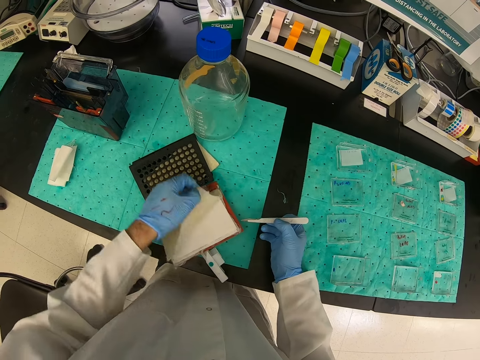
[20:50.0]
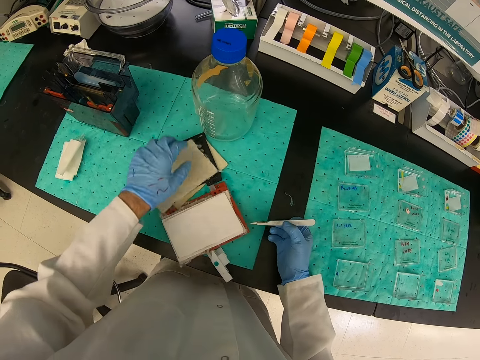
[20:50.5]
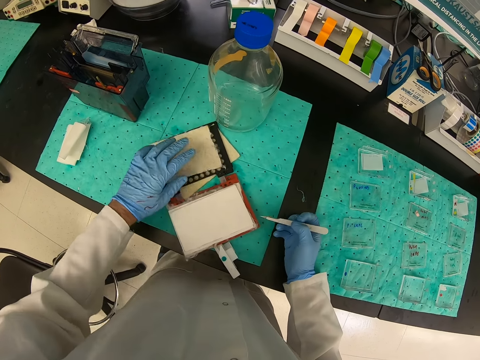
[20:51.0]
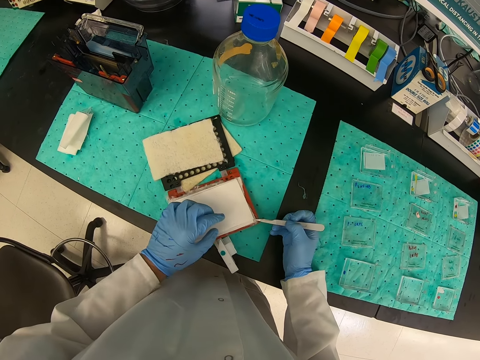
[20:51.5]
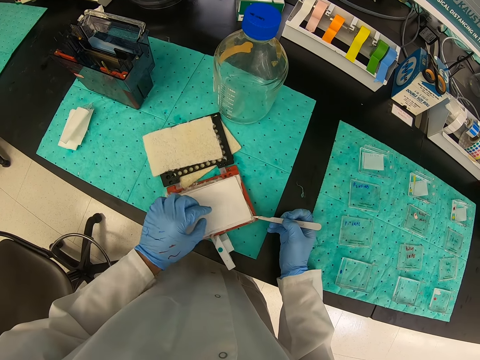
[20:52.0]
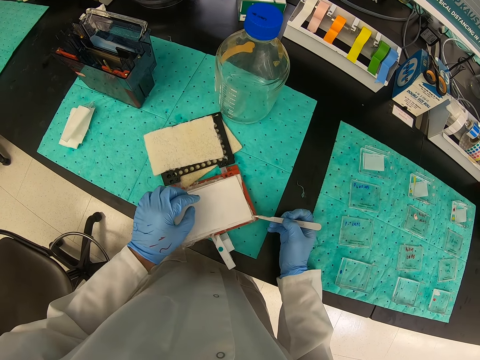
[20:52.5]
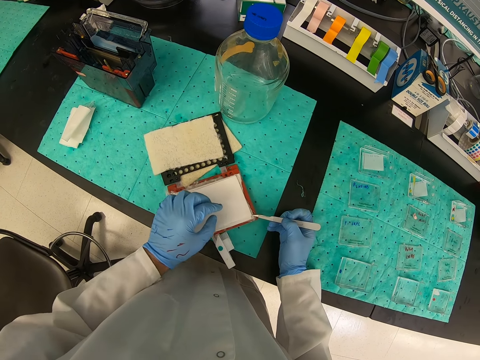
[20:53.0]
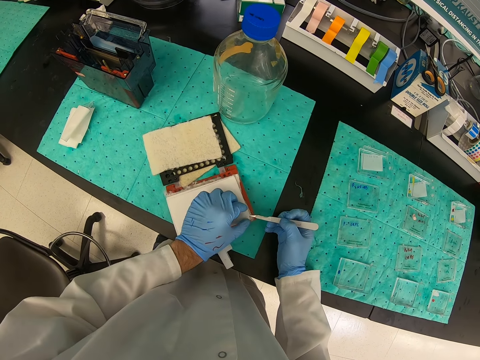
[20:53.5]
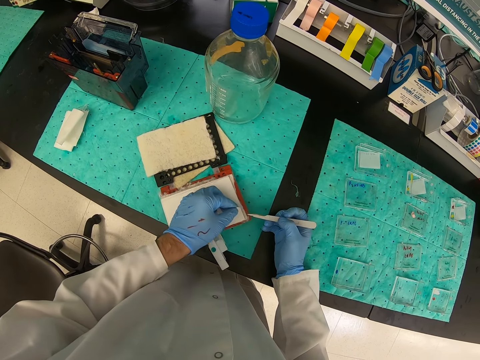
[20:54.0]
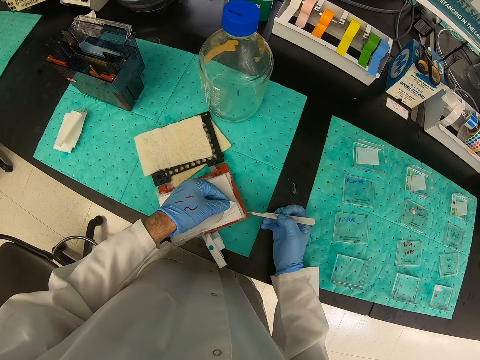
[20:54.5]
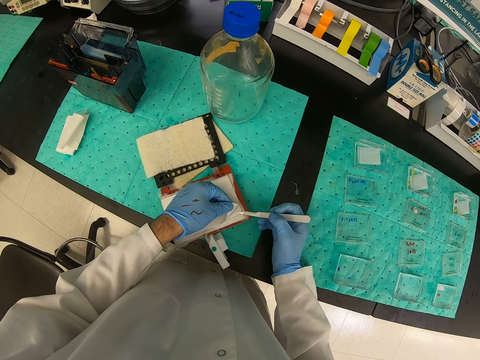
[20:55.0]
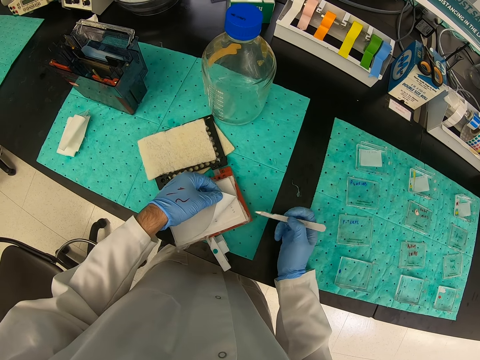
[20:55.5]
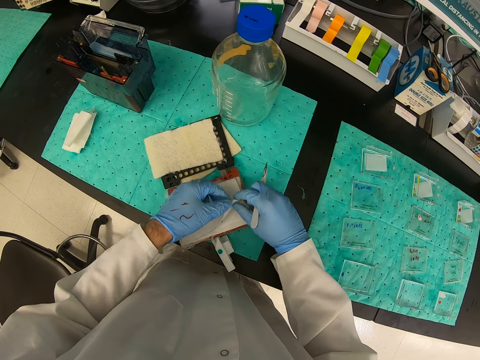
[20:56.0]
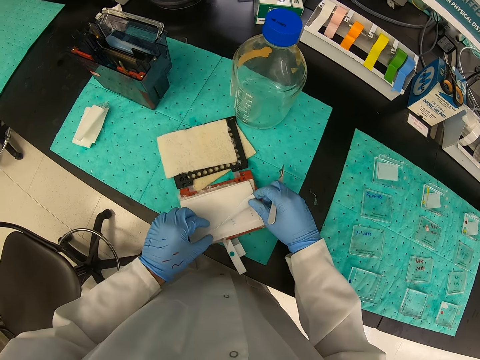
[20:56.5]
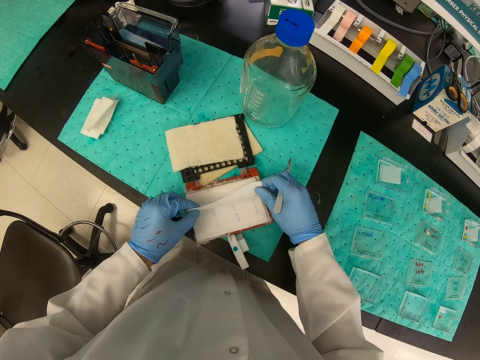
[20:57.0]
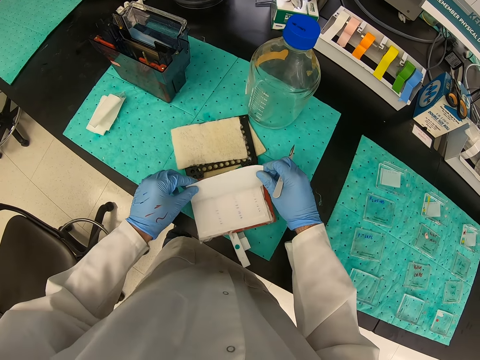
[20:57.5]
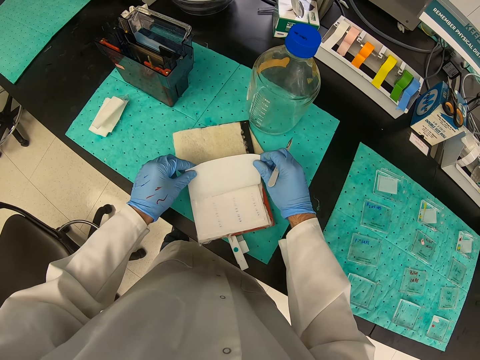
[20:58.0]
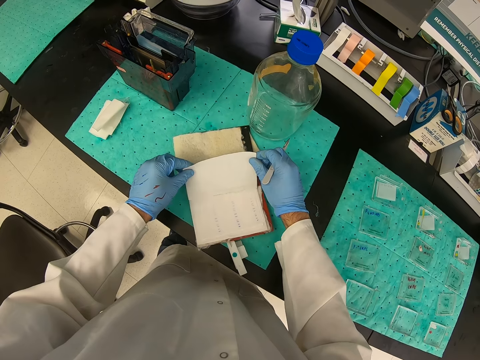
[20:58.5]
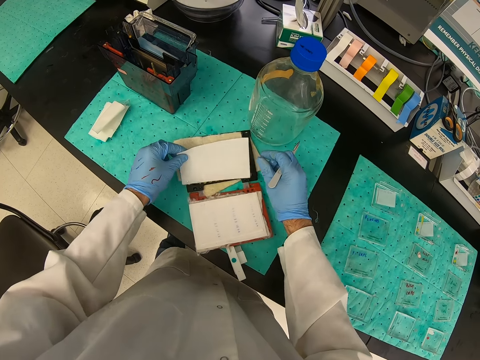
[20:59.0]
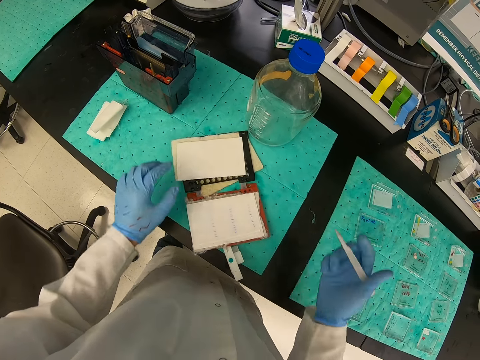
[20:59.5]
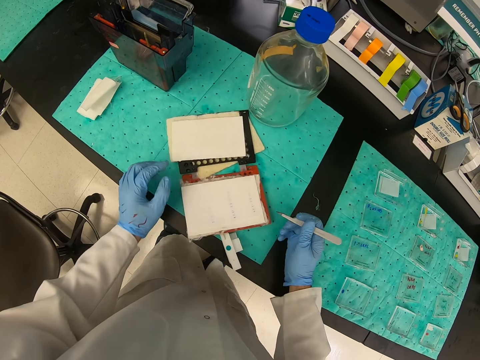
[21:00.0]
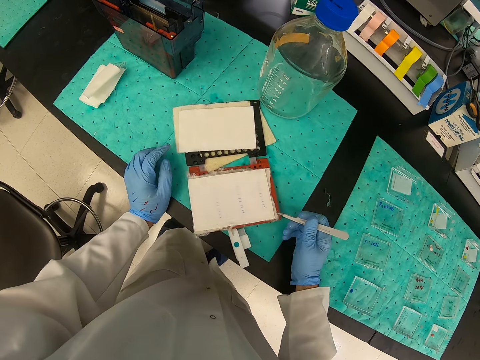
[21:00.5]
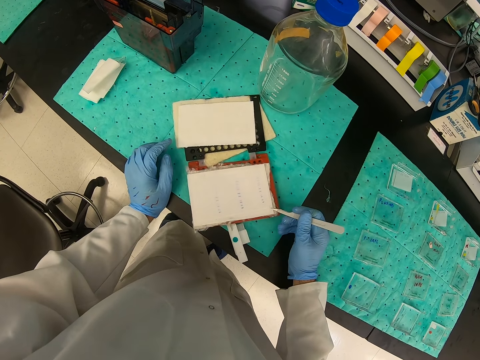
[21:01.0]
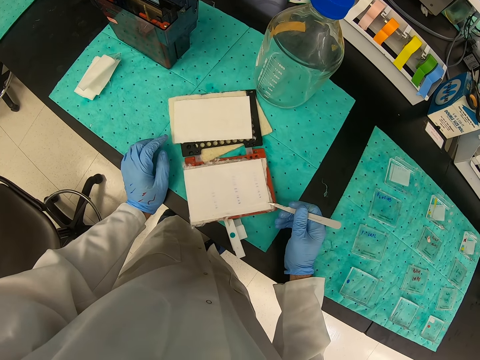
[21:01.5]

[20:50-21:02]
The camera wearer opens a page of the book. They open a page of the book again.

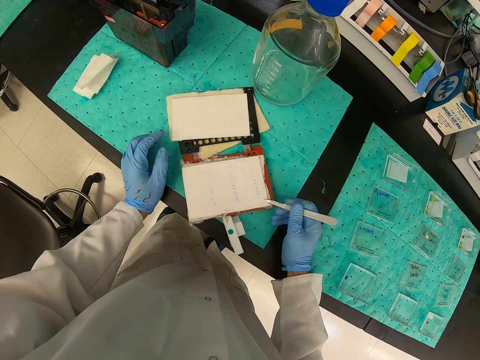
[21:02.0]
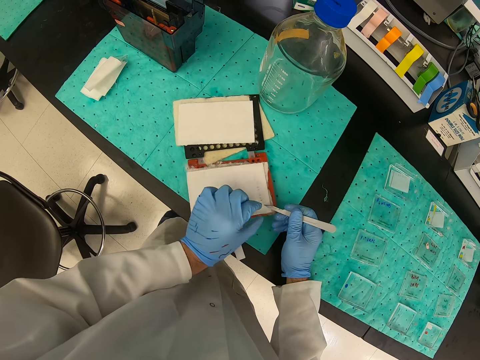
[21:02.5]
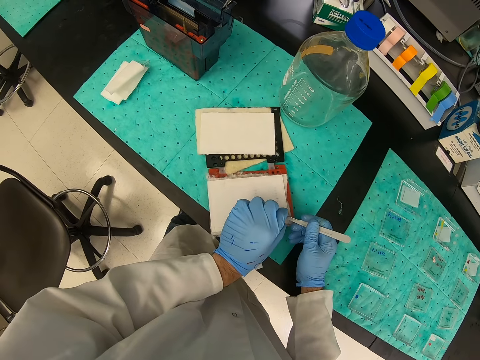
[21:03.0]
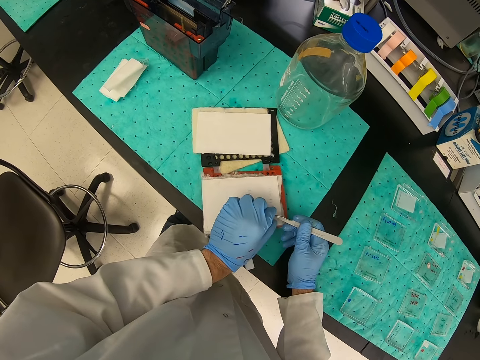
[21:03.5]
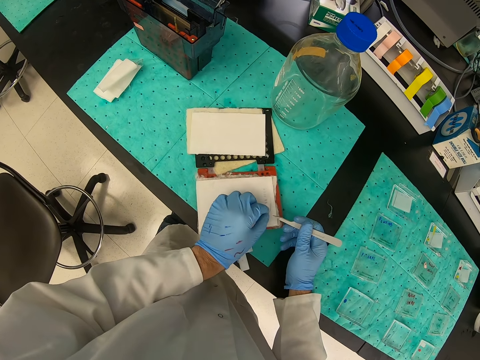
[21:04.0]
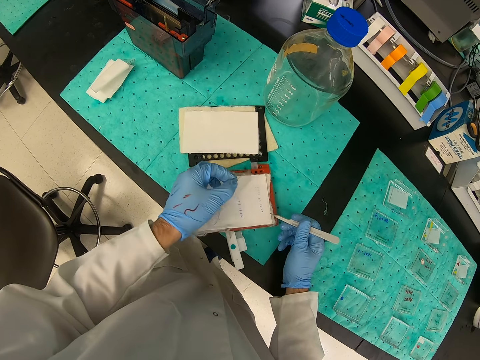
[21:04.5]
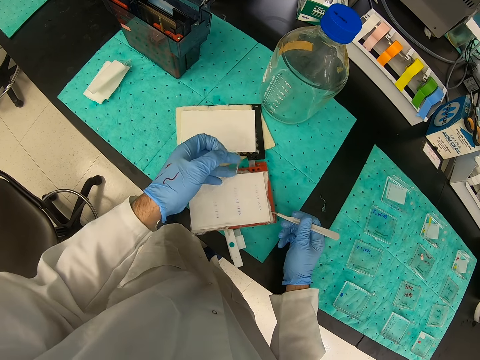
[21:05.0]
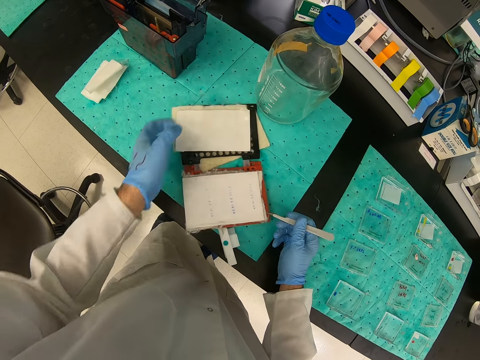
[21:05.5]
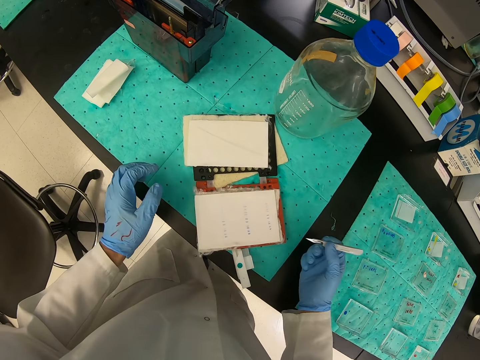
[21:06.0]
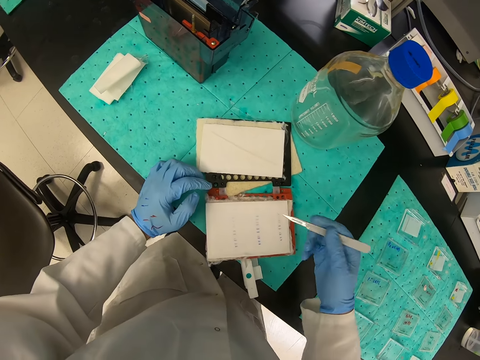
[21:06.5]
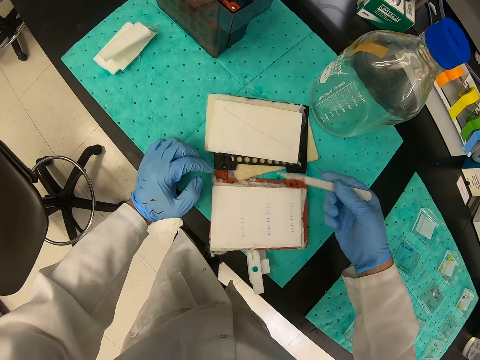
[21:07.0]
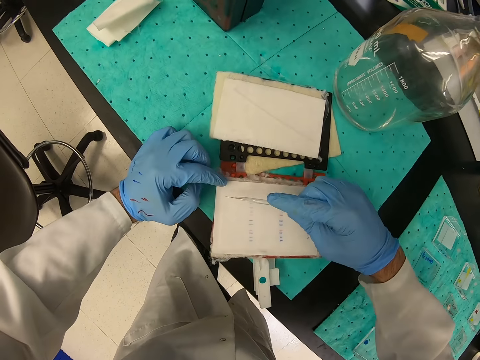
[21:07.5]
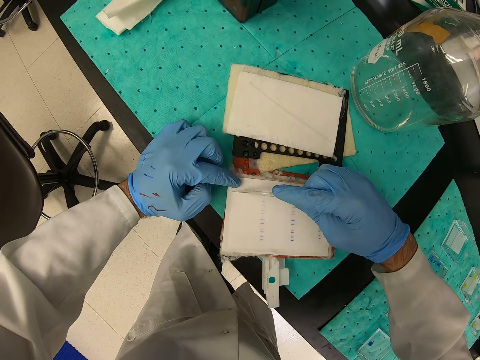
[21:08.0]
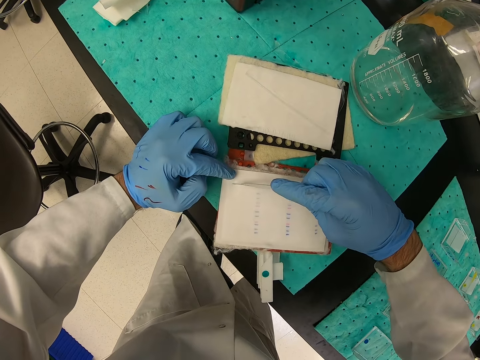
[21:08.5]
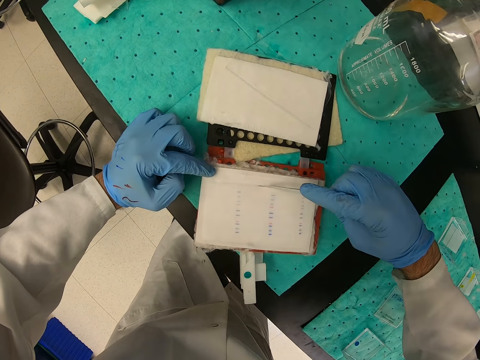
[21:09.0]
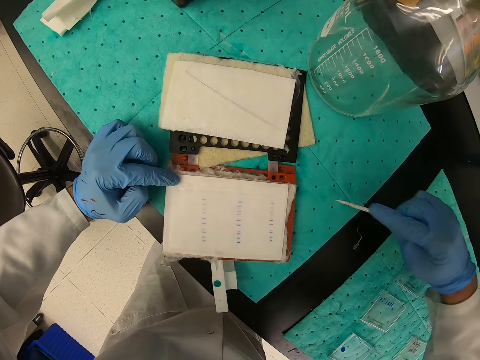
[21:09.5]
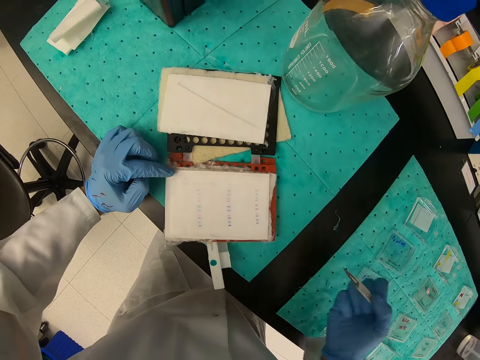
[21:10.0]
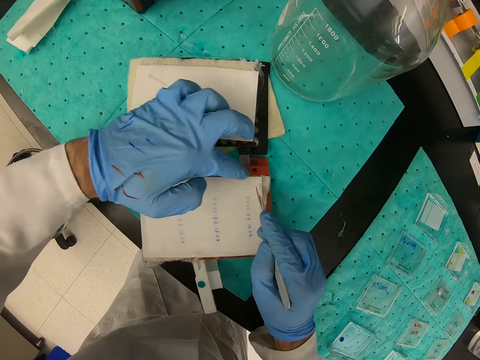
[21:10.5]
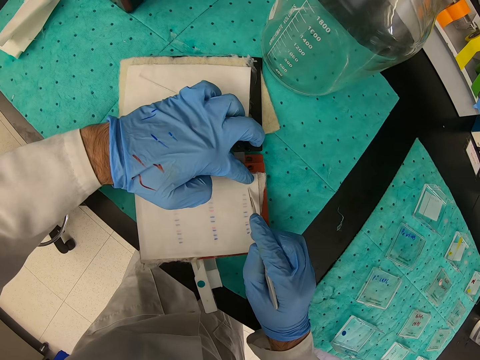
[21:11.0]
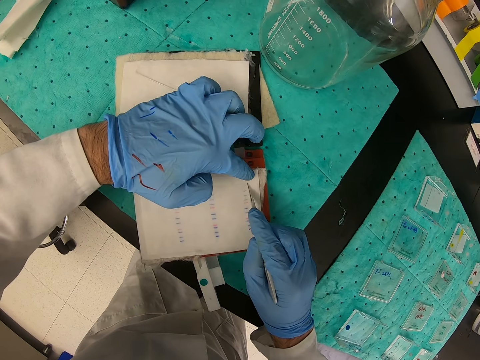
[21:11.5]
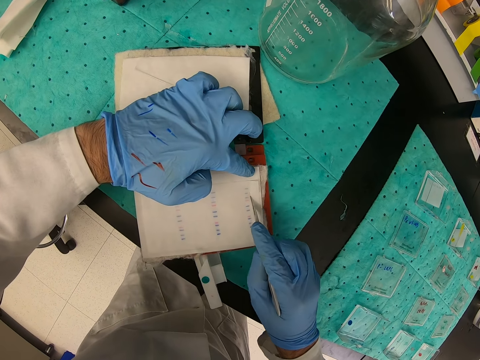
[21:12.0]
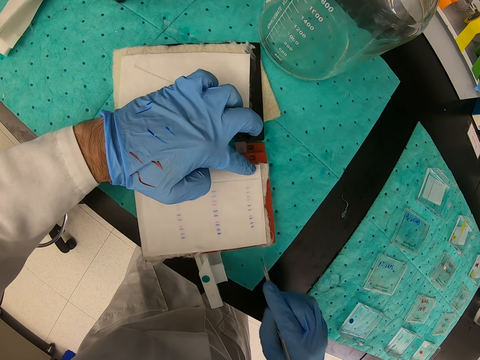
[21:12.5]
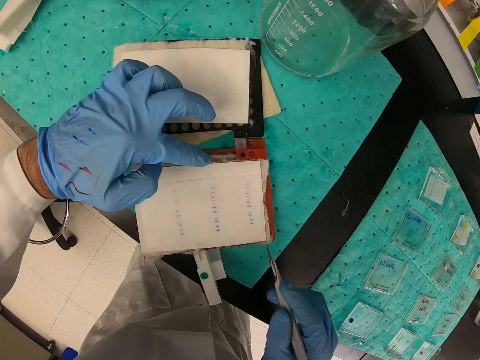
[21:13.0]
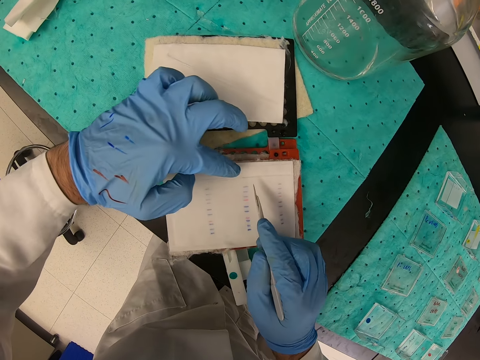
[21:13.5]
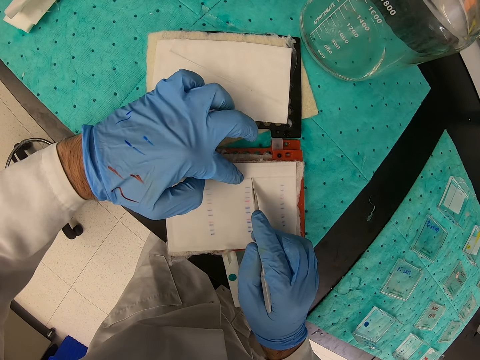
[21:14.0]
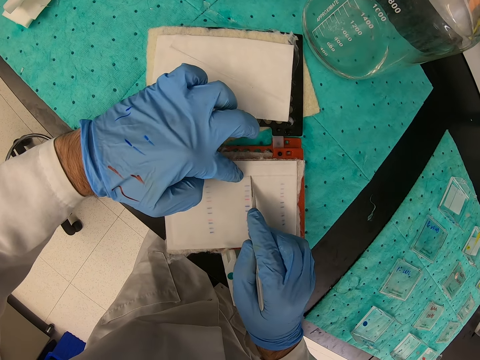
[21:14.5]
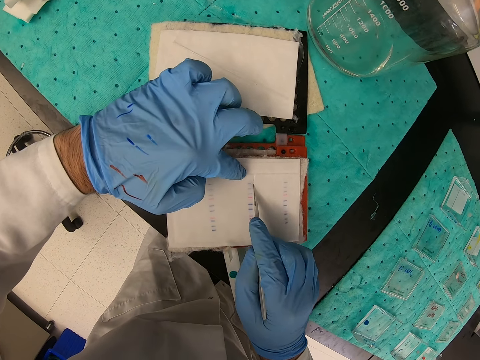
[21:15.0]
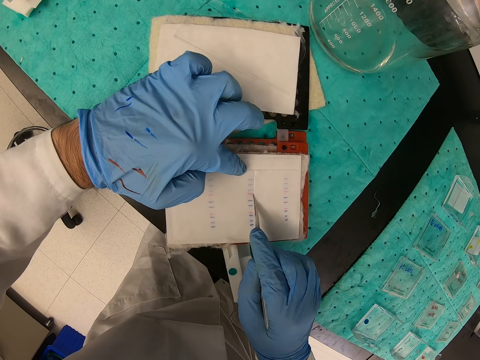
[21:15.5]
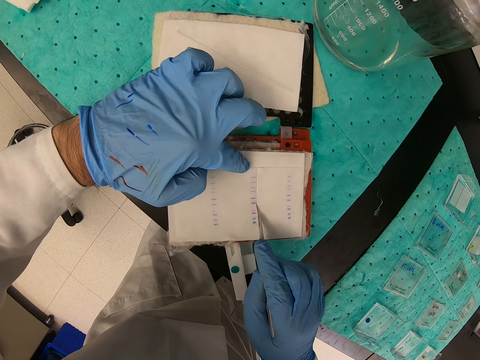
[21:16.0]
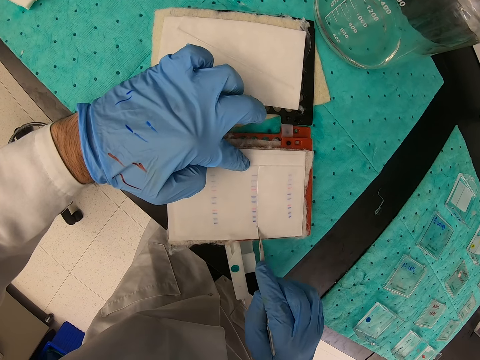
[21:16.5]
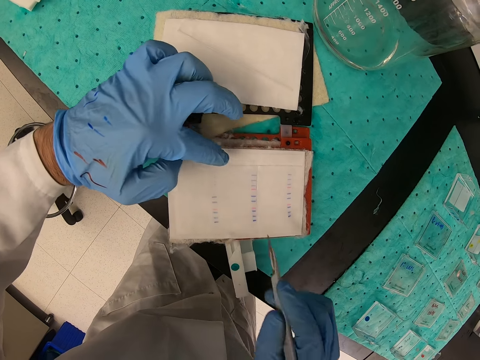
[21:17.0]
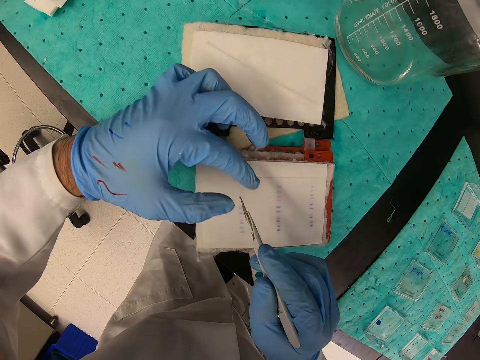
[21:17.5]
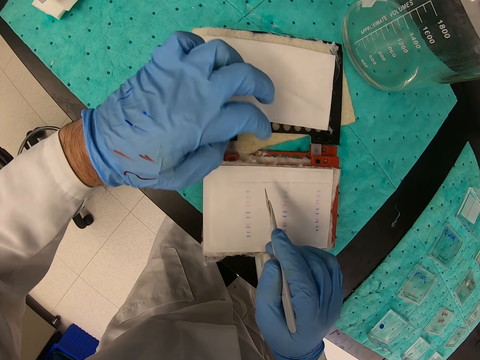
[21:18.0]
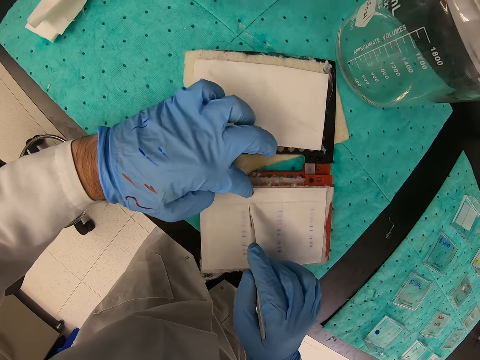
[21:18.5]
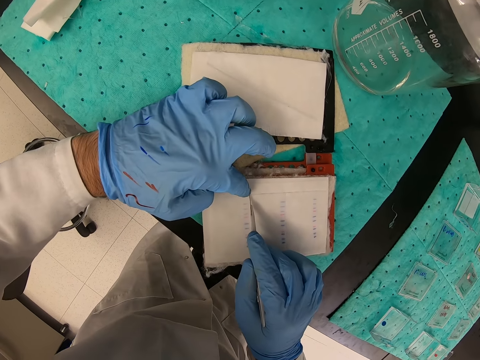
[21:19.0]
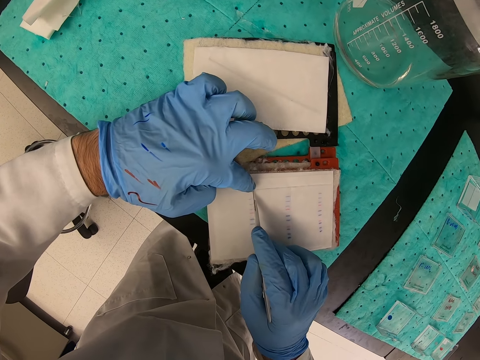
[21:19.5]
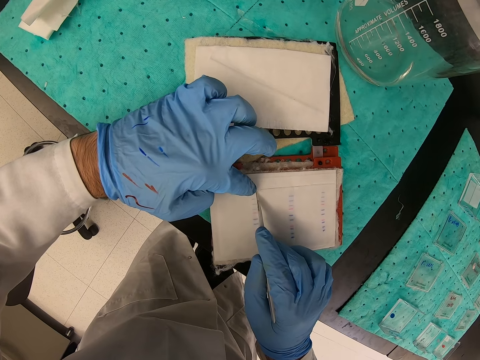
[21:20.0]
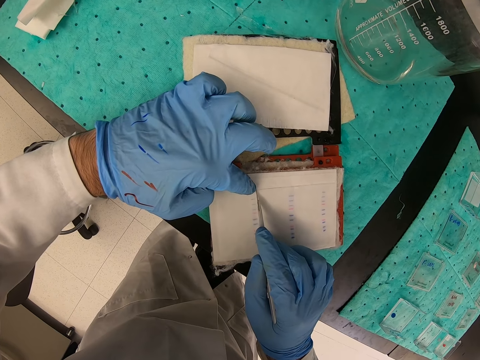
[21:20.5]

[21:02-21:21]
The camera wearer removes the plastic paper from the book. They cut the paper with a vector paper cutter.
